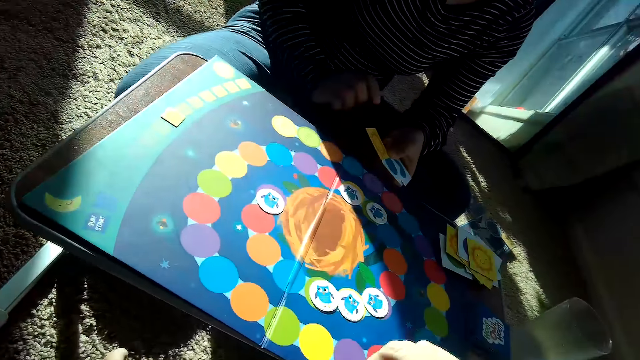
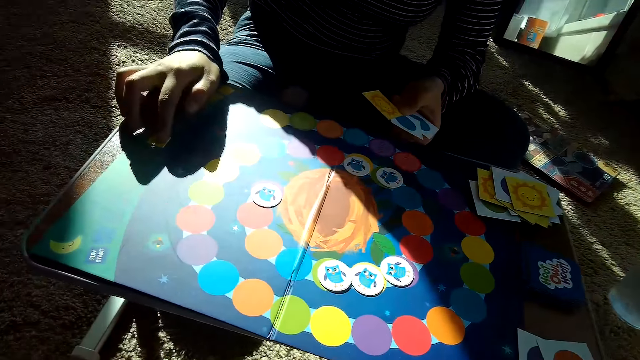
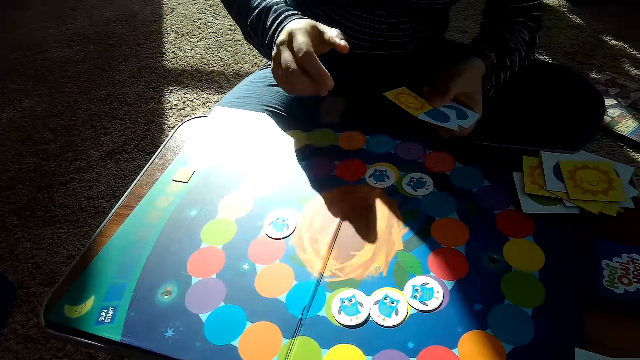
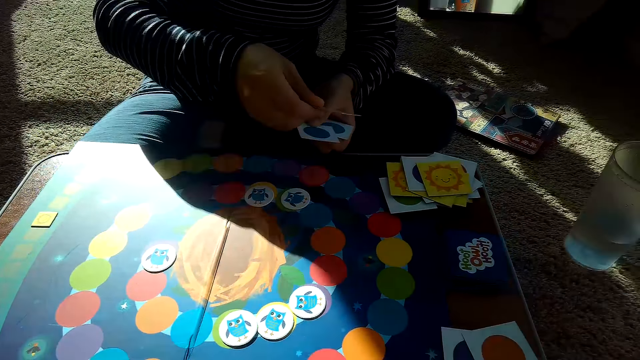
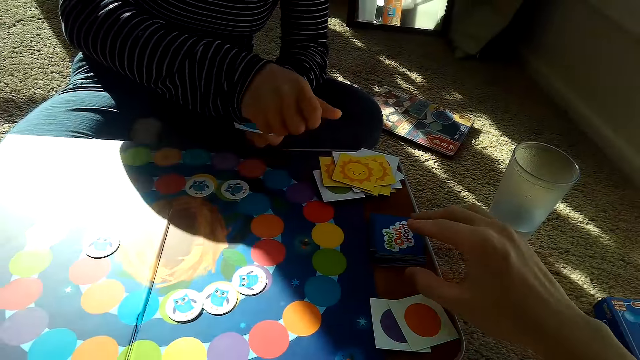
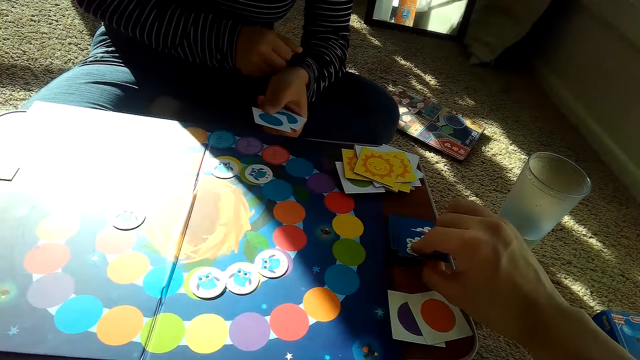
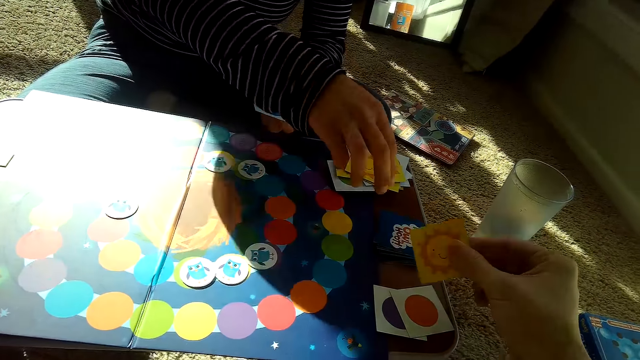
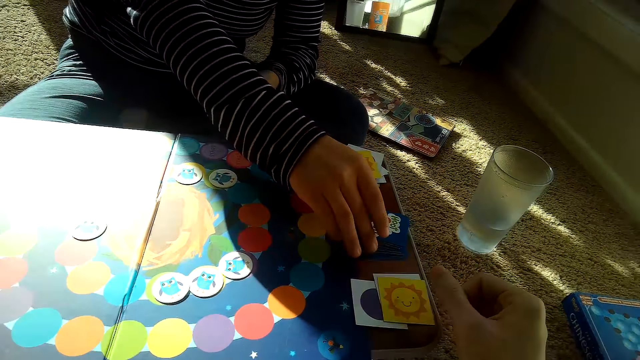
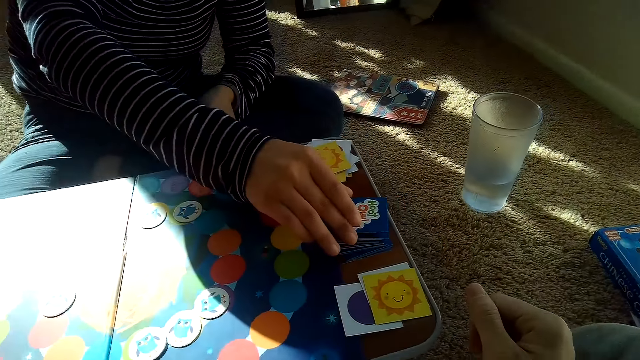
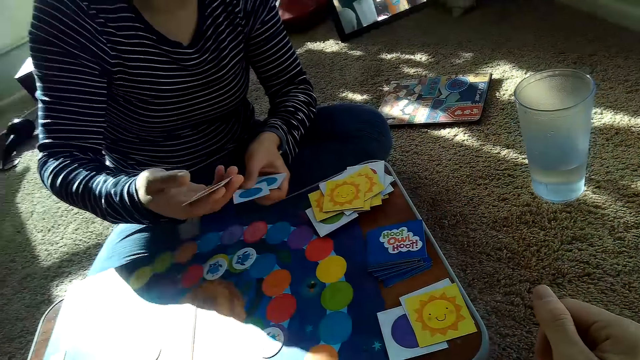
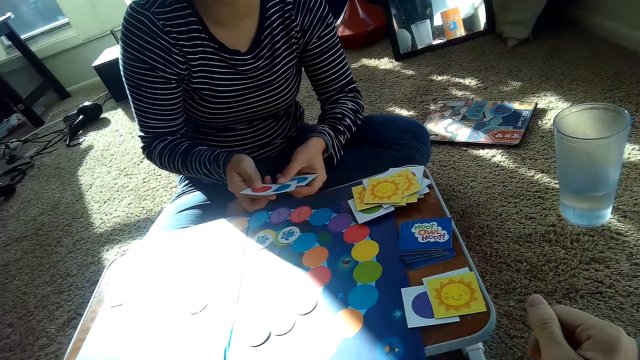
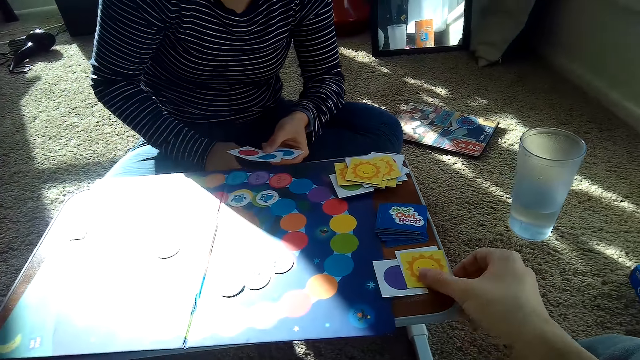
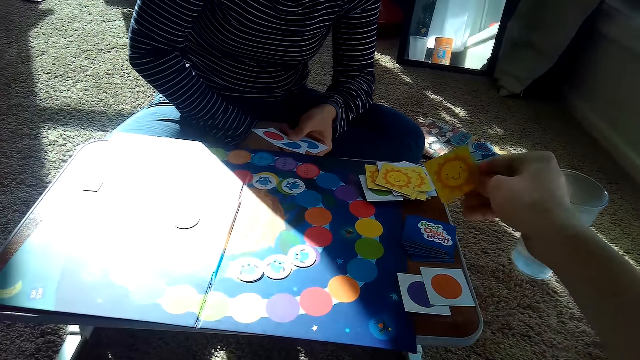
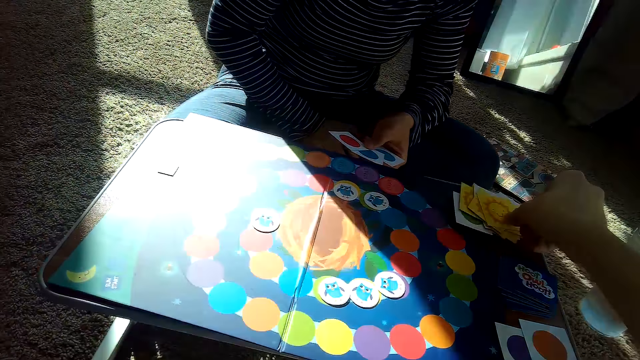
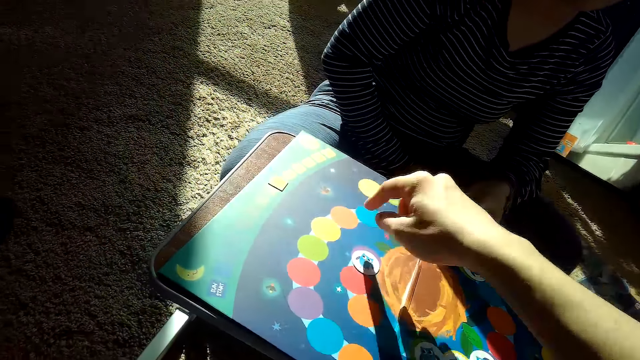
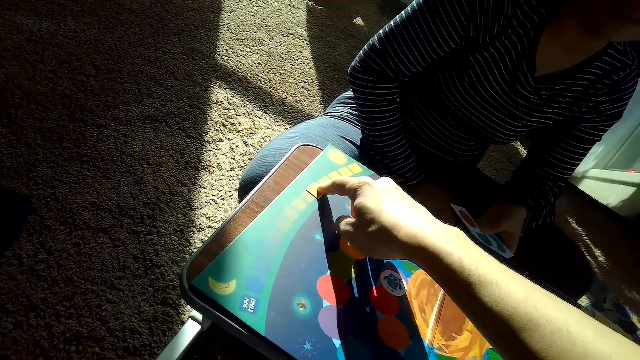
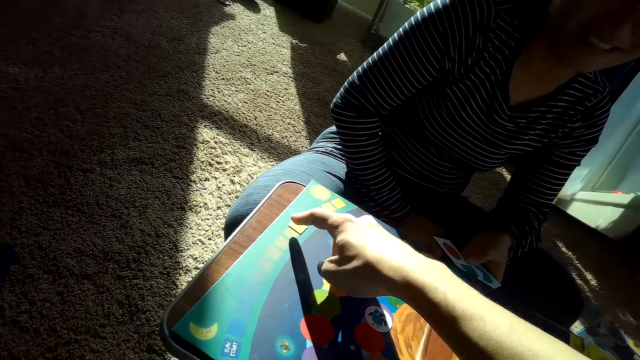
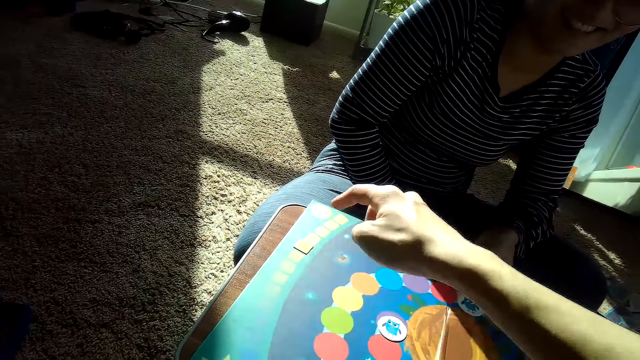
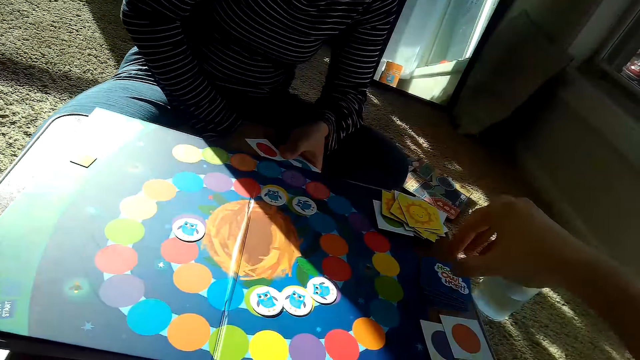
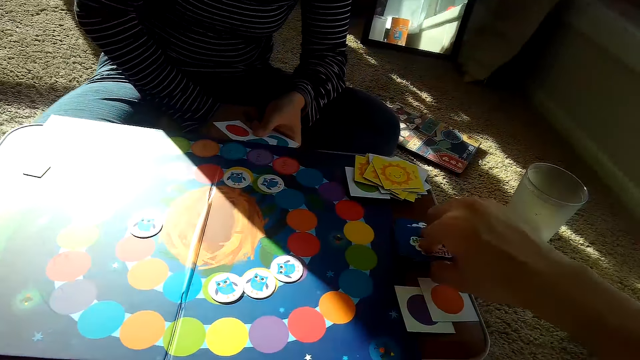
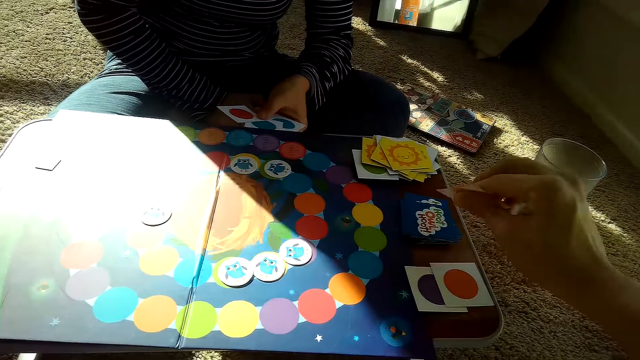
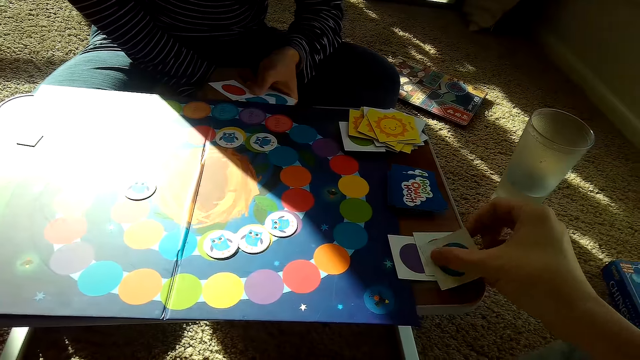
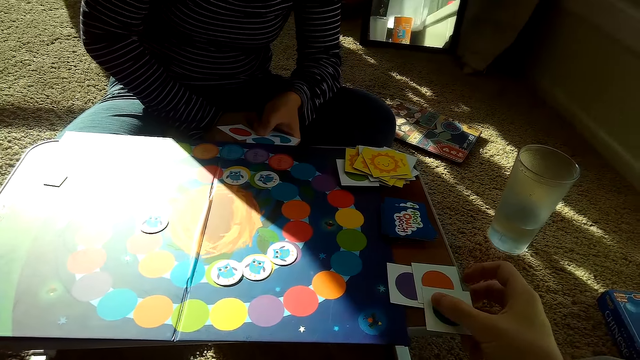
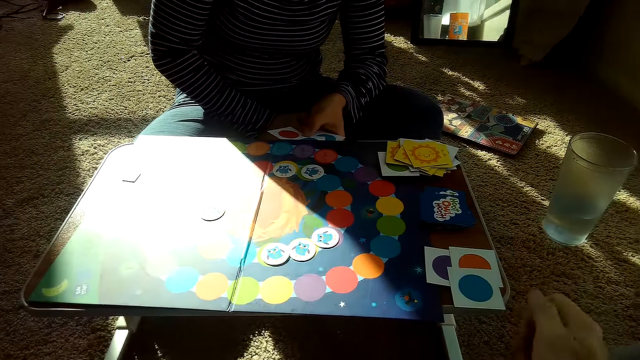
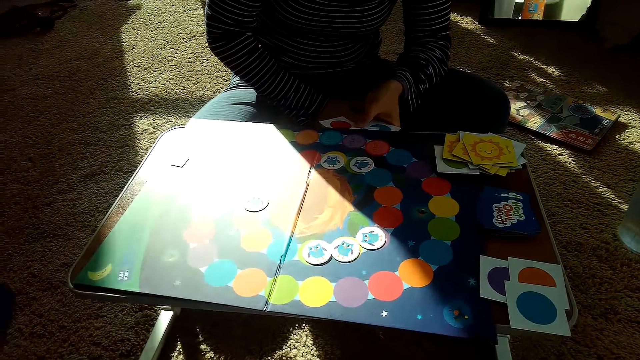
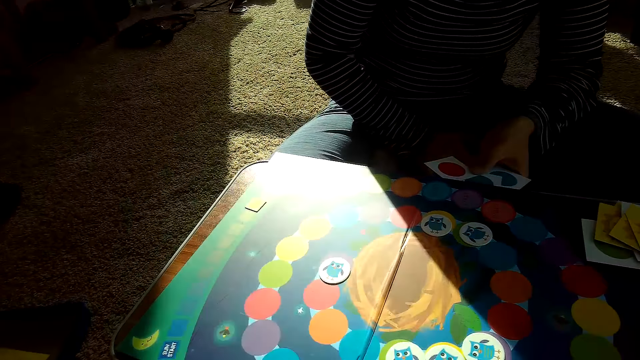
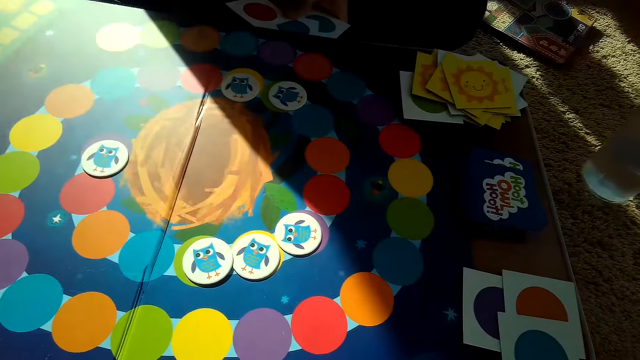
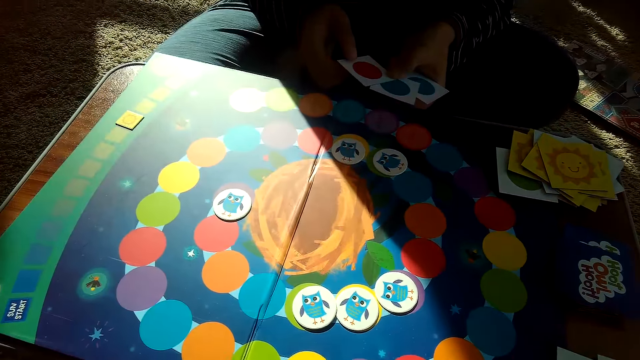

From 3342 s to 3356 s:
A woman touches the card. The woman places a card on her stack of cards on the table with her right hand. The camera wearer picks a card from the stack of cards on the table with his right hand. The woman picks a card from the stack of cards on the table with her right hand. The camera wearer places a card on the table. He picks a card from his stack of cards on the table with his right hand, and places the card on the woman's stack of cards on the table with his right hand. He moves a chip or card on the game board with his right hand. He picks a card from the stack of cards on the table with his right hand. He places the card in his right hand on his stack of cards on the table.

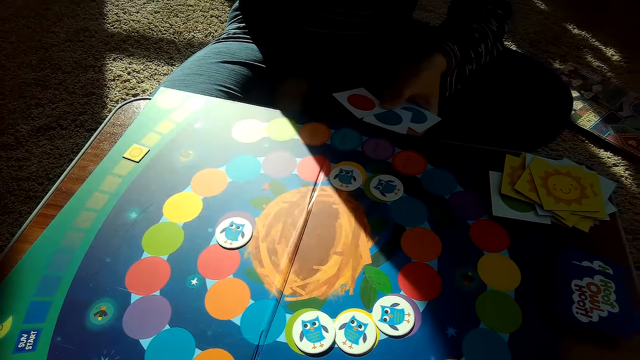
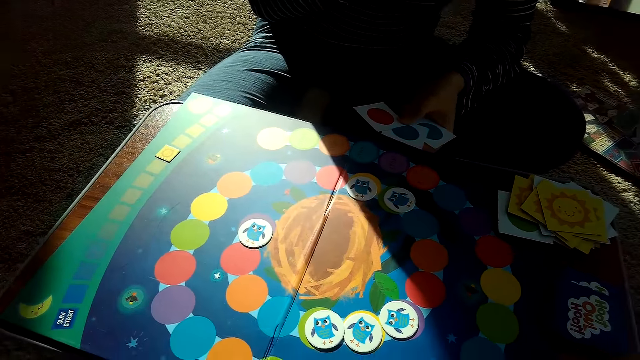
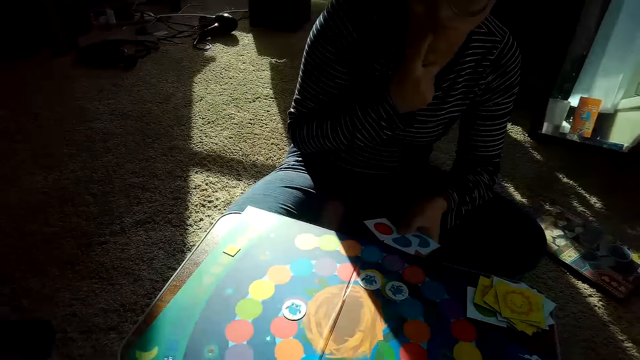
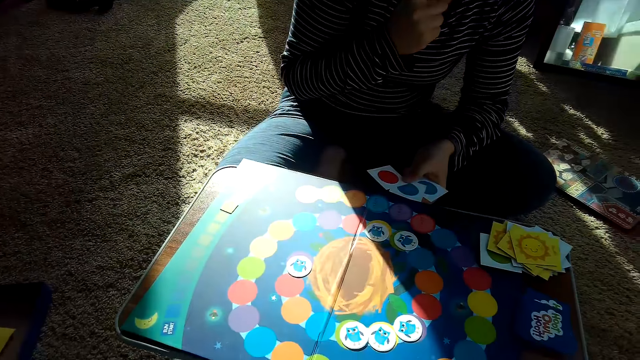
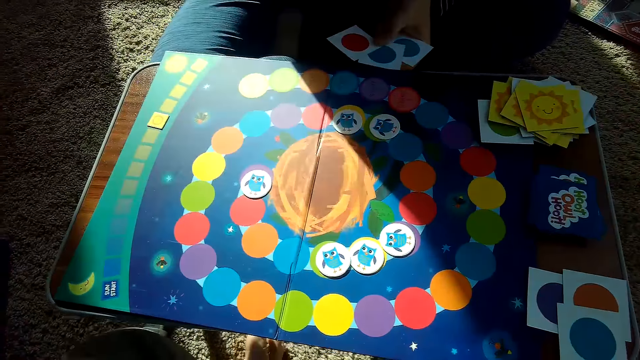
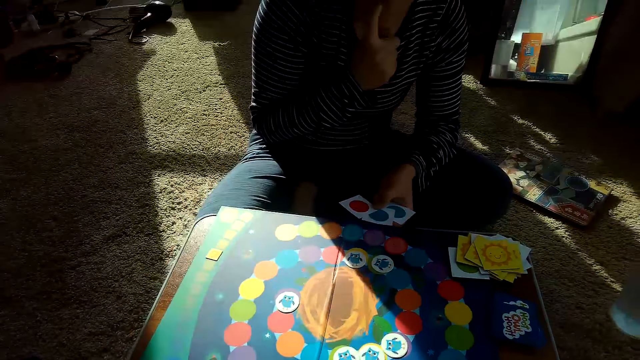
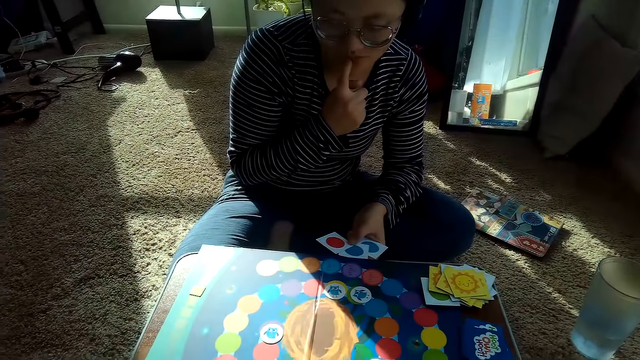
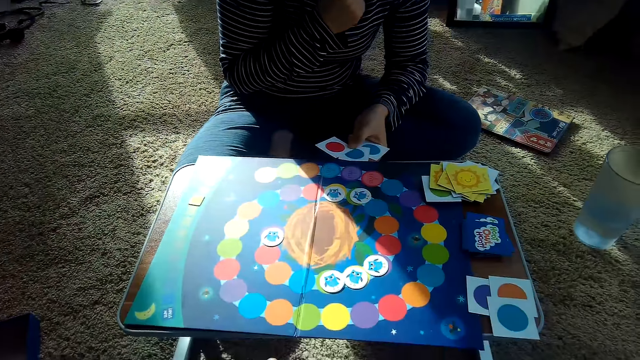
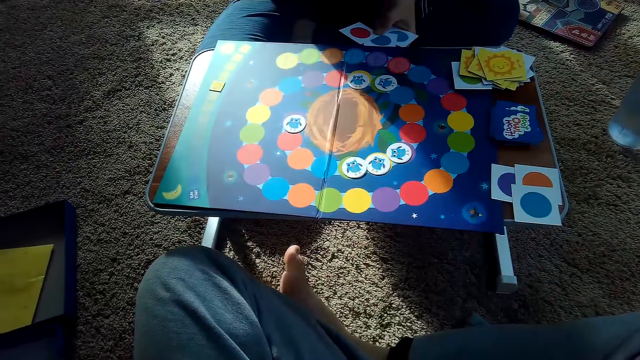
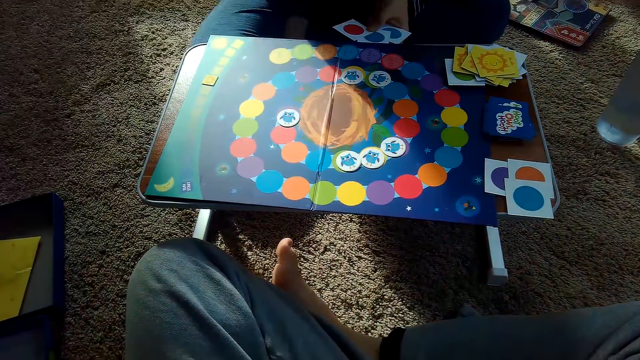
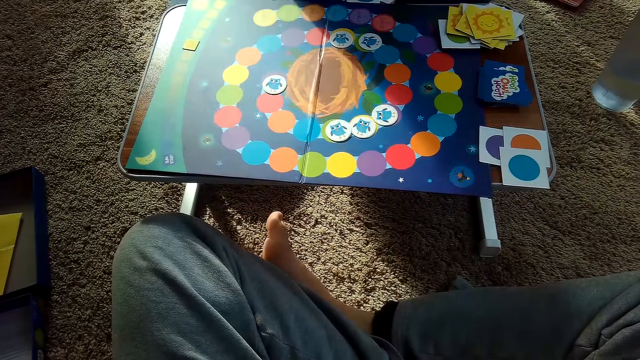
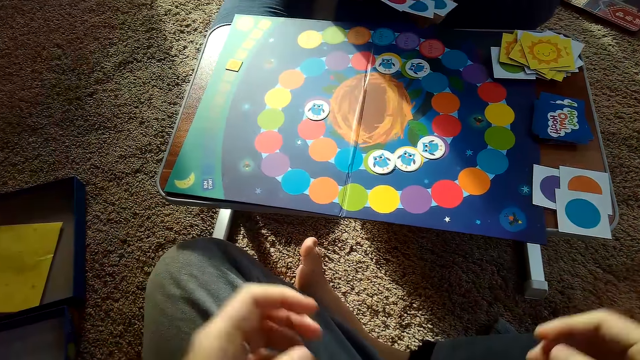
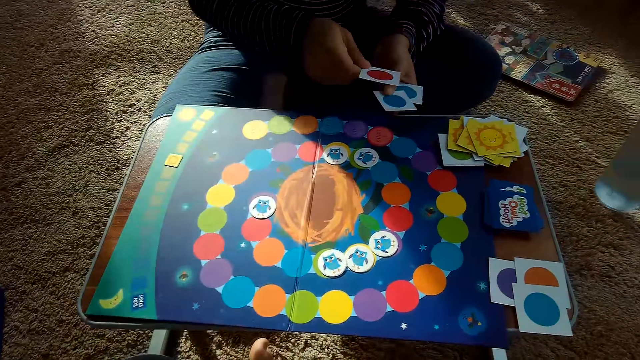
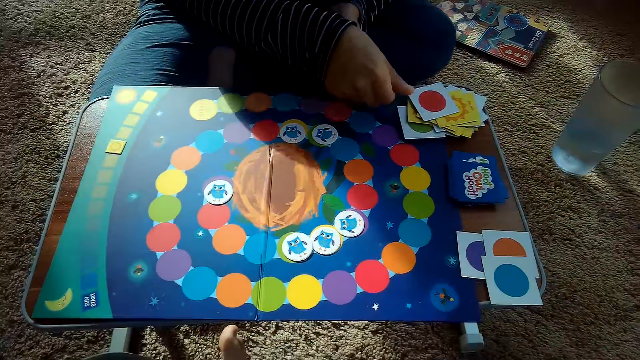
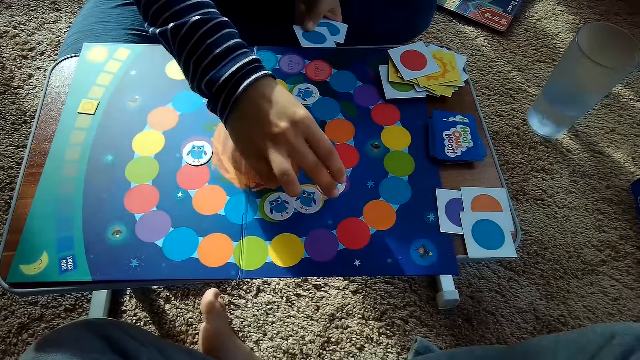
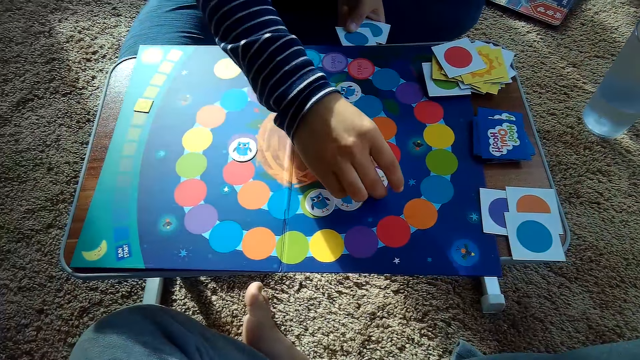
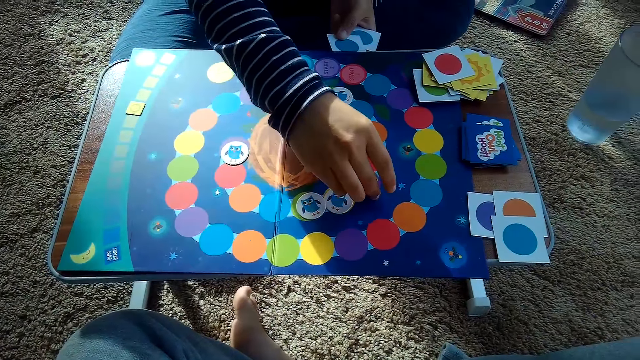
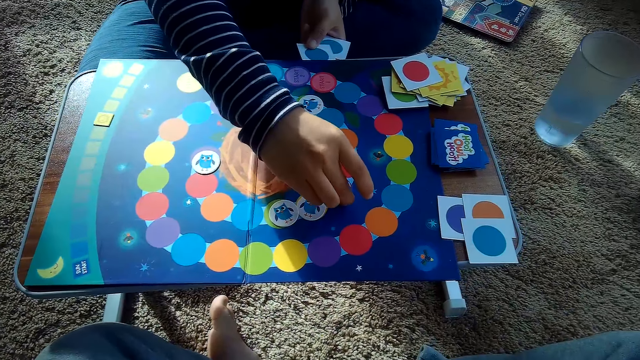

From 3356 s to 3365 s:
A woman places a card on her stack of cards on the table with her right hand. The woman moves a chip on the game board with her right hand. The woman picks a card.
